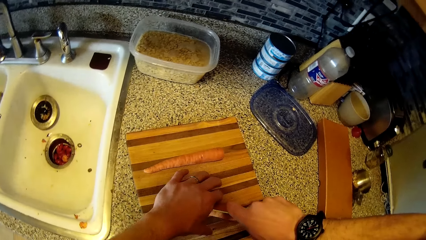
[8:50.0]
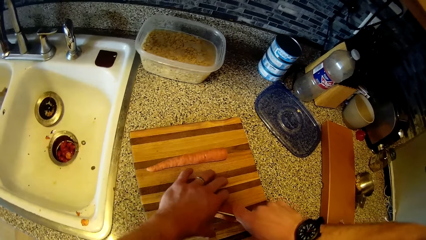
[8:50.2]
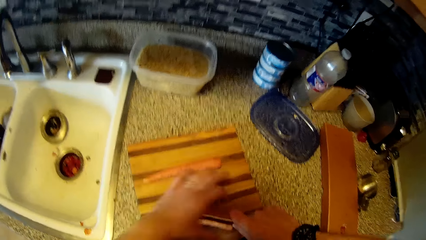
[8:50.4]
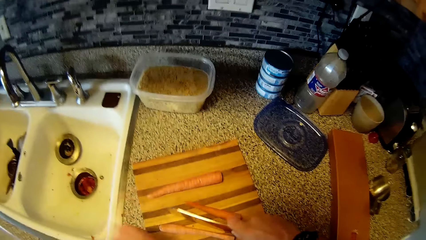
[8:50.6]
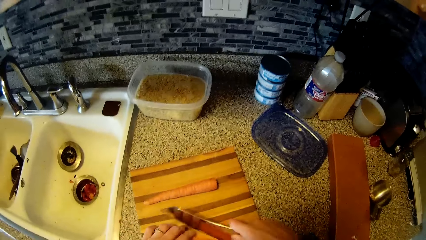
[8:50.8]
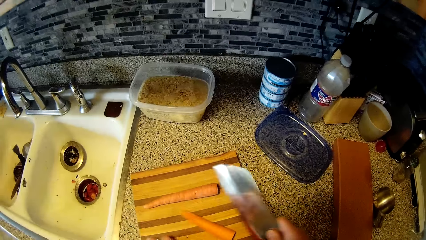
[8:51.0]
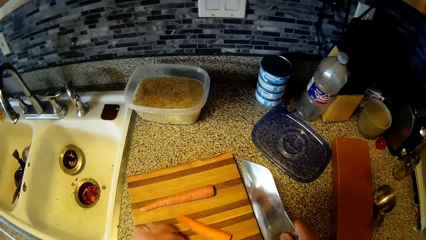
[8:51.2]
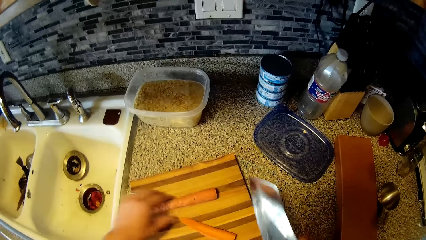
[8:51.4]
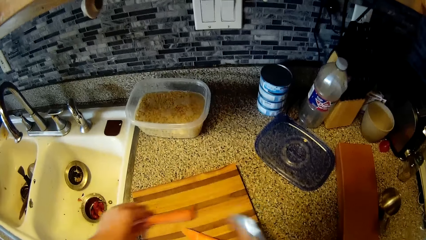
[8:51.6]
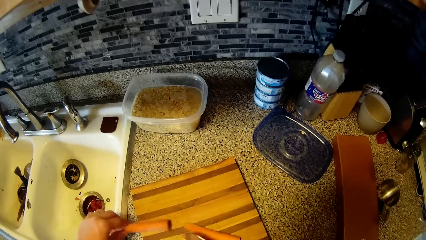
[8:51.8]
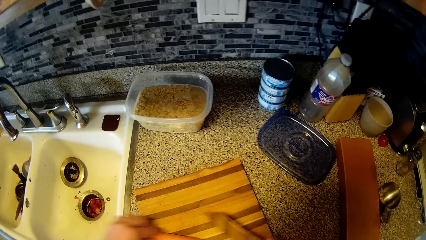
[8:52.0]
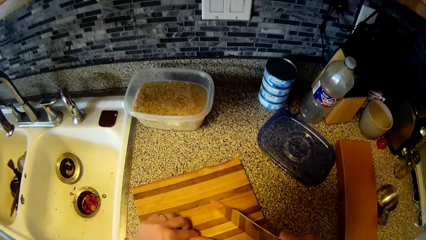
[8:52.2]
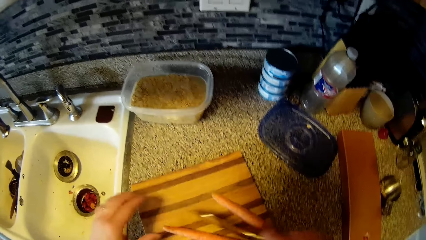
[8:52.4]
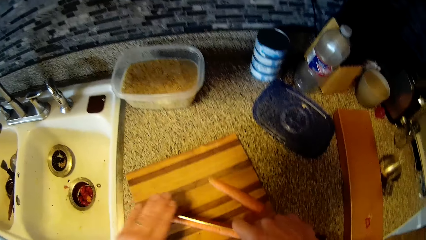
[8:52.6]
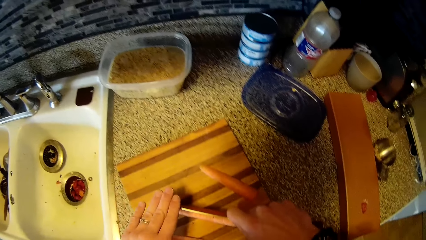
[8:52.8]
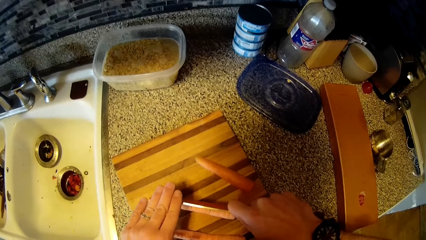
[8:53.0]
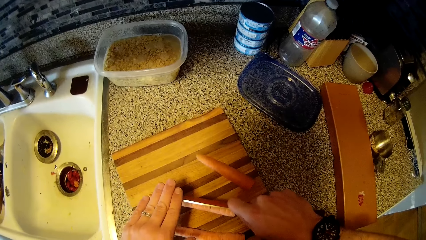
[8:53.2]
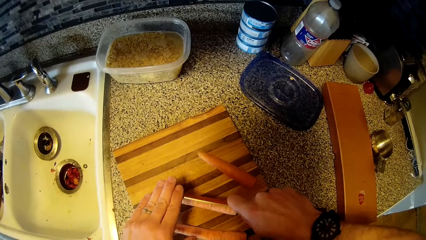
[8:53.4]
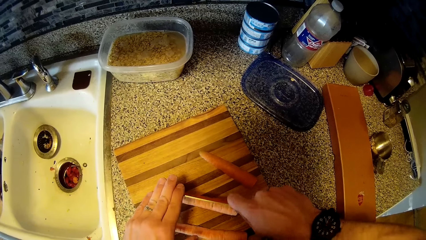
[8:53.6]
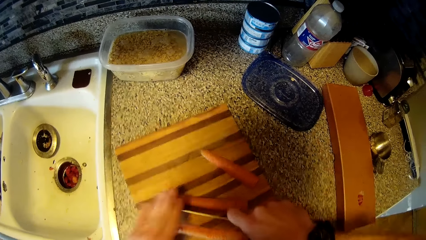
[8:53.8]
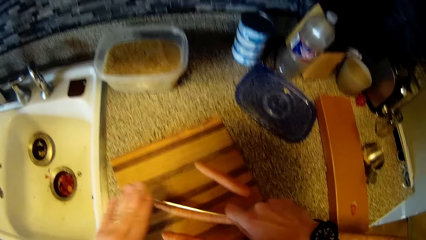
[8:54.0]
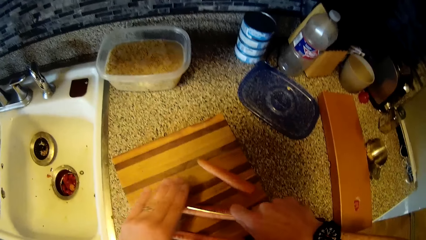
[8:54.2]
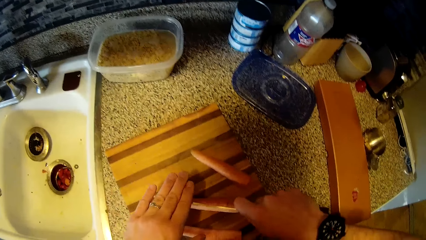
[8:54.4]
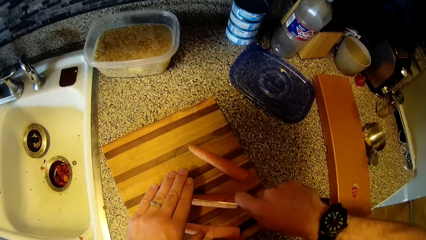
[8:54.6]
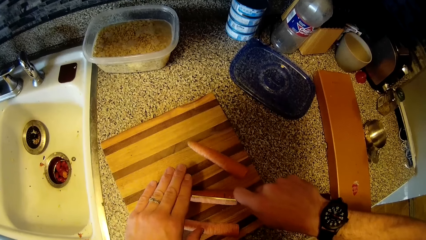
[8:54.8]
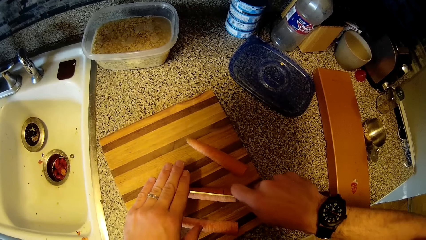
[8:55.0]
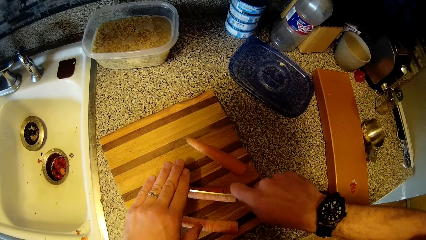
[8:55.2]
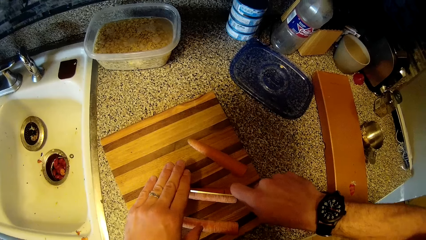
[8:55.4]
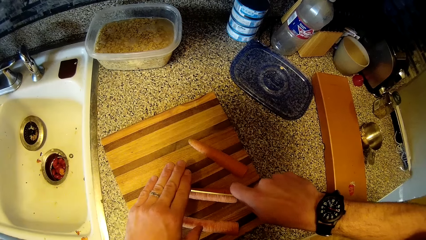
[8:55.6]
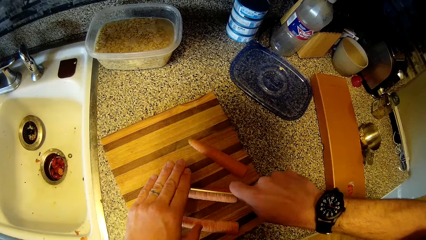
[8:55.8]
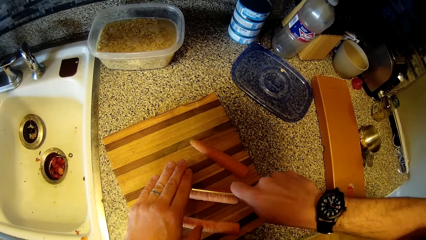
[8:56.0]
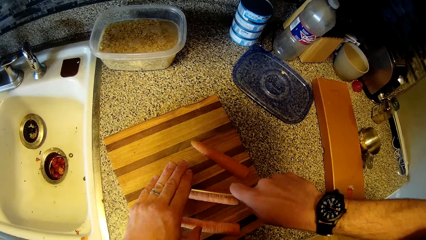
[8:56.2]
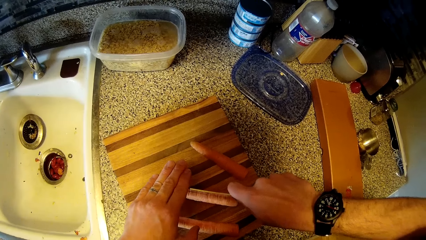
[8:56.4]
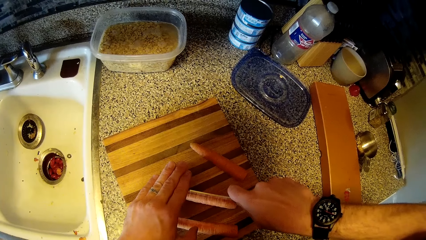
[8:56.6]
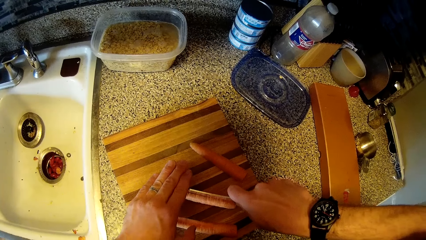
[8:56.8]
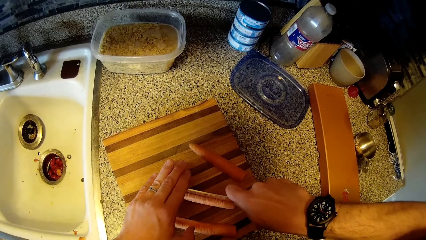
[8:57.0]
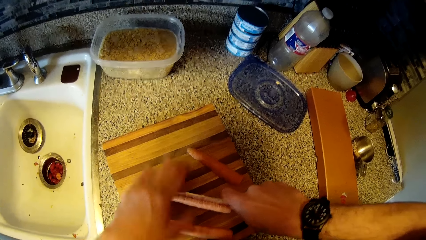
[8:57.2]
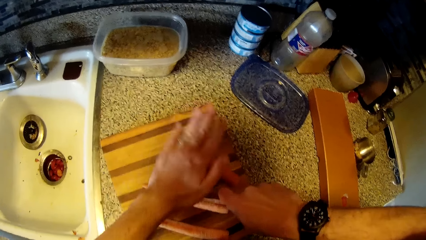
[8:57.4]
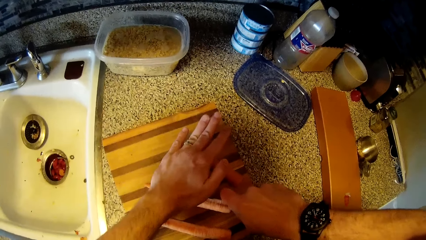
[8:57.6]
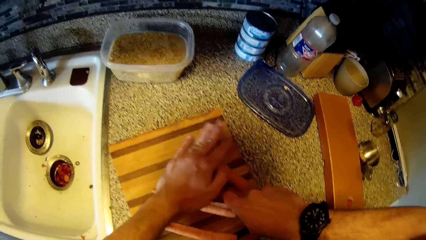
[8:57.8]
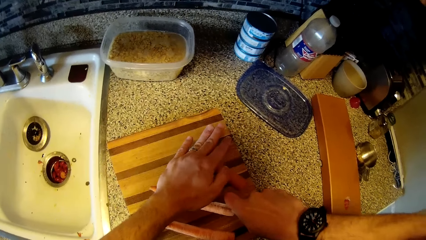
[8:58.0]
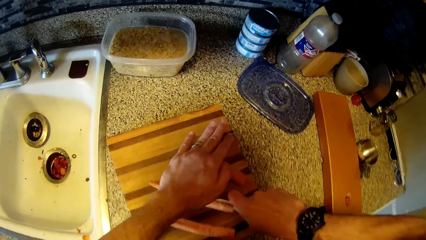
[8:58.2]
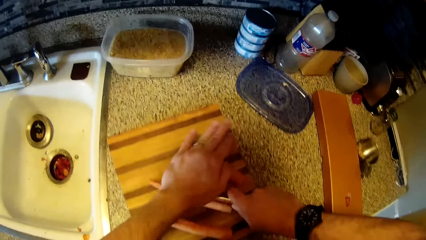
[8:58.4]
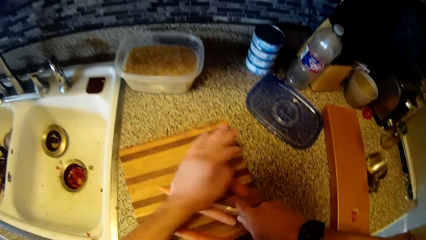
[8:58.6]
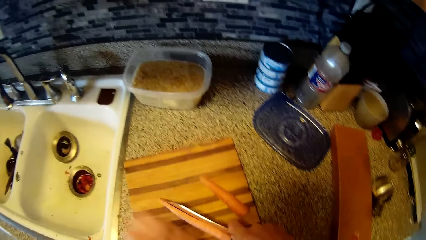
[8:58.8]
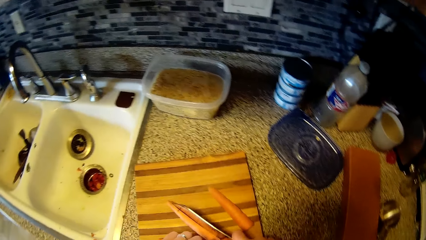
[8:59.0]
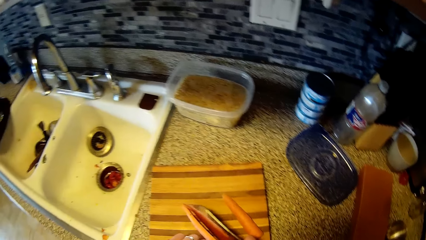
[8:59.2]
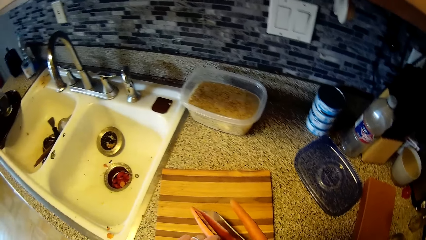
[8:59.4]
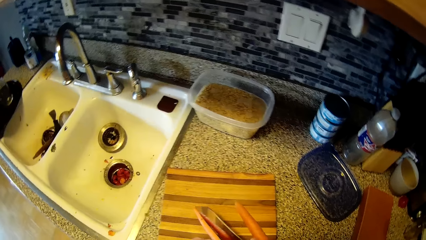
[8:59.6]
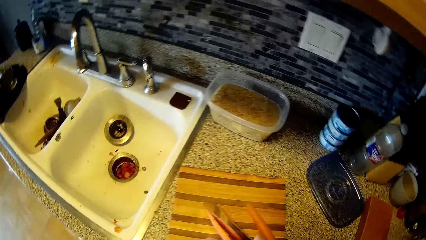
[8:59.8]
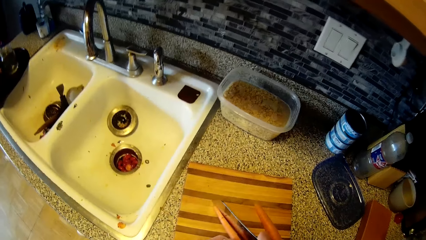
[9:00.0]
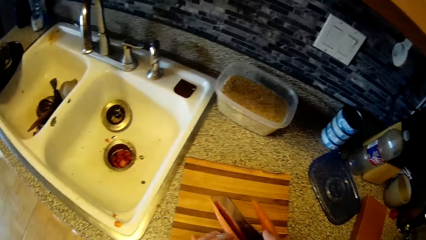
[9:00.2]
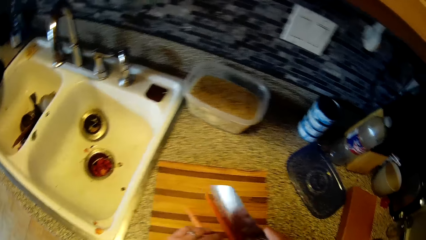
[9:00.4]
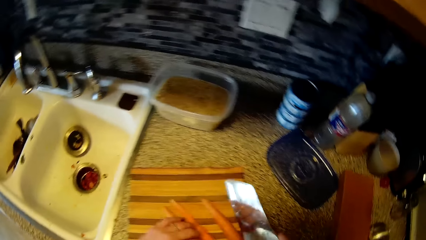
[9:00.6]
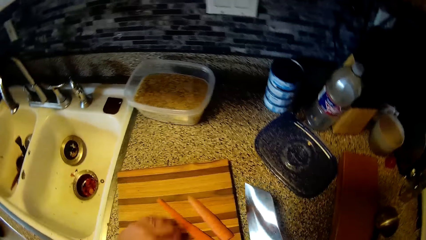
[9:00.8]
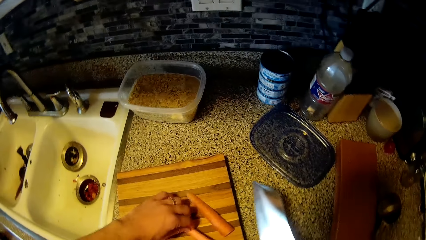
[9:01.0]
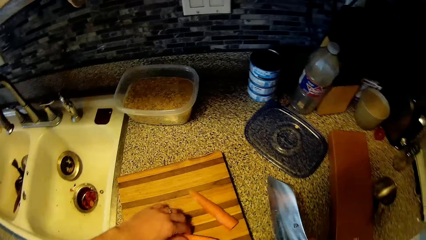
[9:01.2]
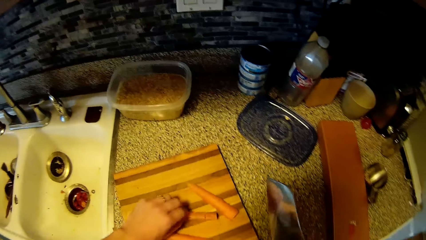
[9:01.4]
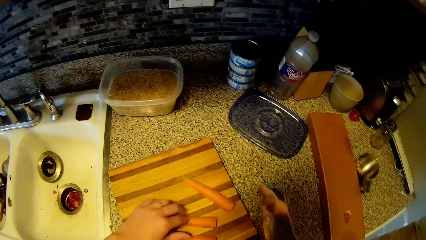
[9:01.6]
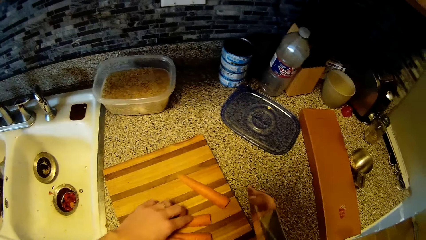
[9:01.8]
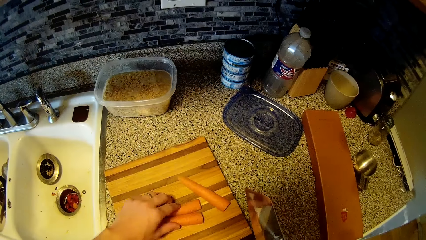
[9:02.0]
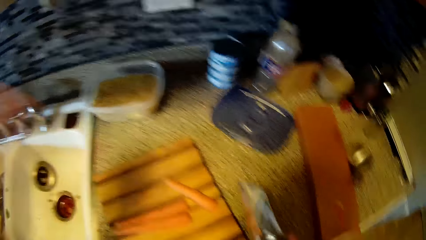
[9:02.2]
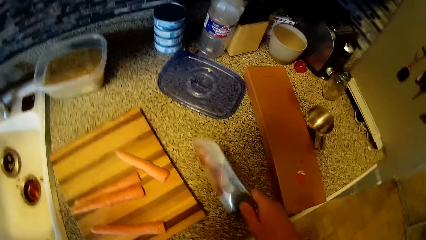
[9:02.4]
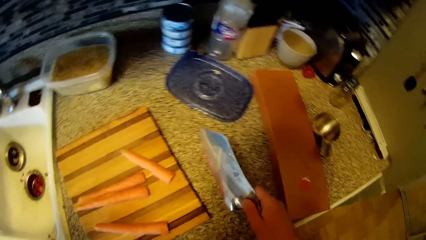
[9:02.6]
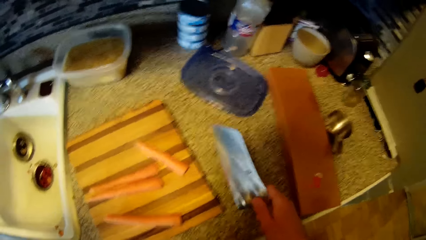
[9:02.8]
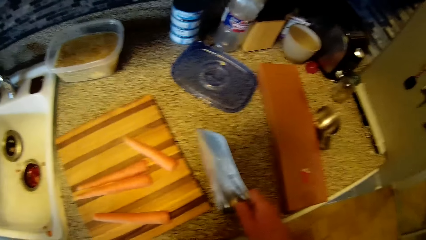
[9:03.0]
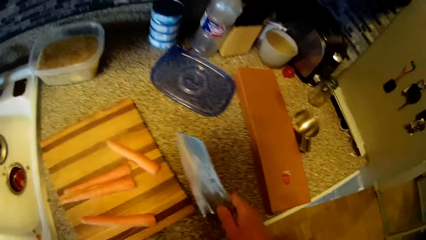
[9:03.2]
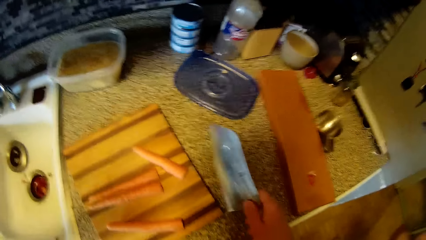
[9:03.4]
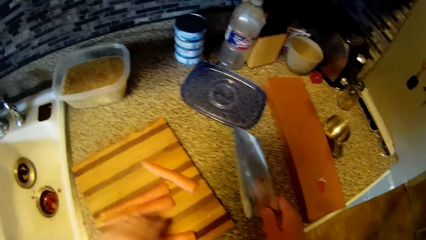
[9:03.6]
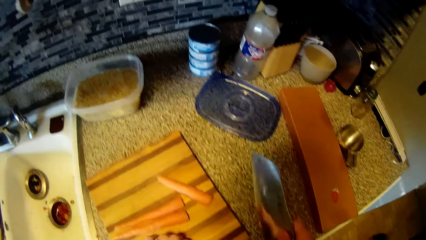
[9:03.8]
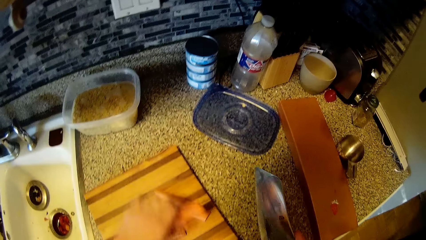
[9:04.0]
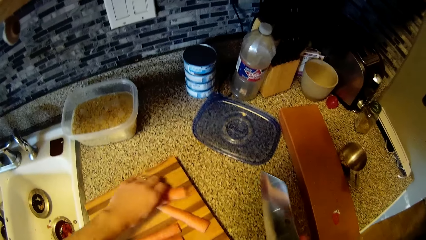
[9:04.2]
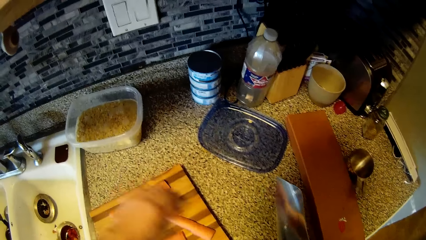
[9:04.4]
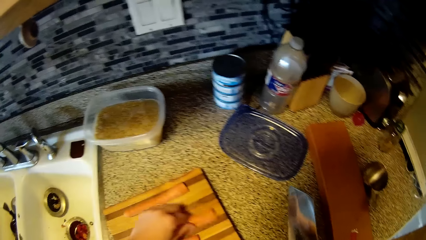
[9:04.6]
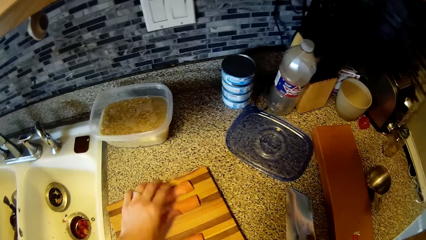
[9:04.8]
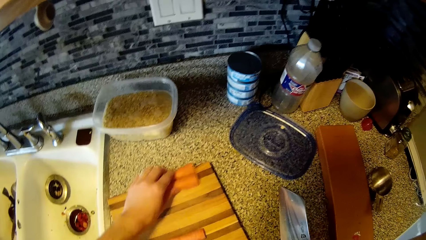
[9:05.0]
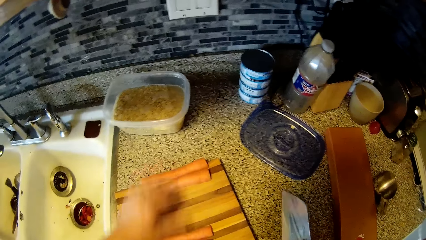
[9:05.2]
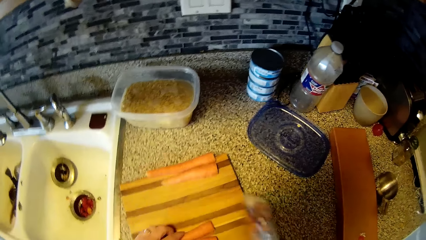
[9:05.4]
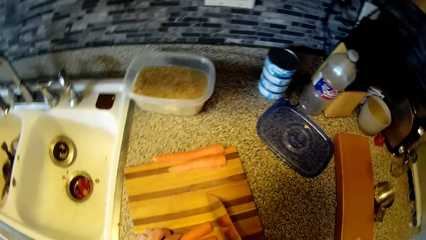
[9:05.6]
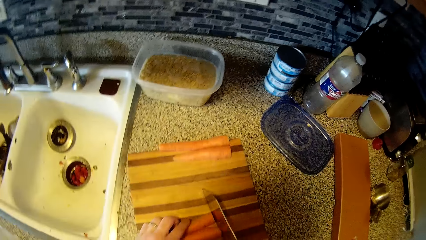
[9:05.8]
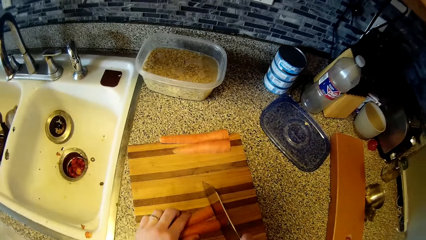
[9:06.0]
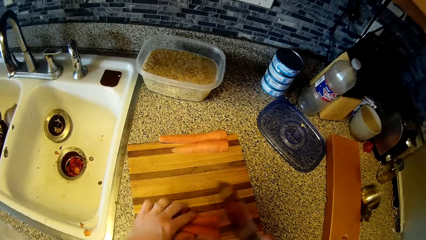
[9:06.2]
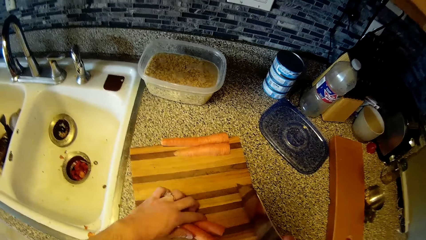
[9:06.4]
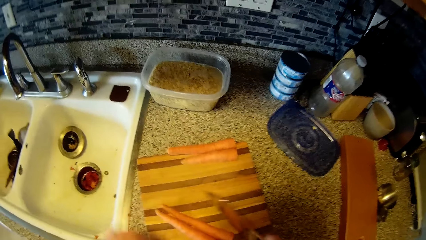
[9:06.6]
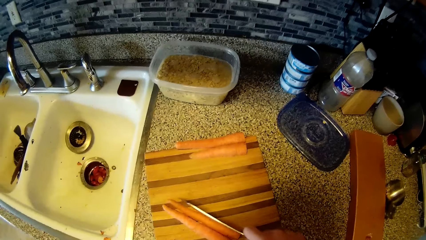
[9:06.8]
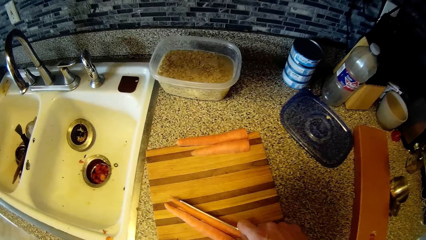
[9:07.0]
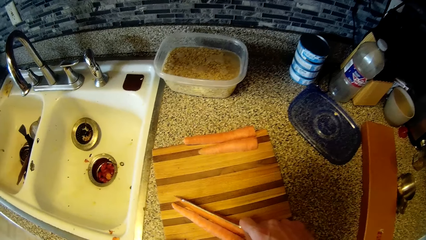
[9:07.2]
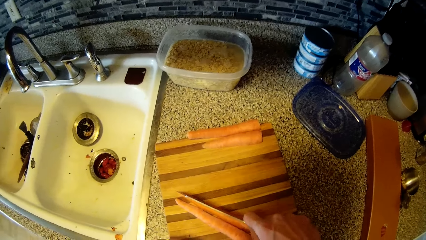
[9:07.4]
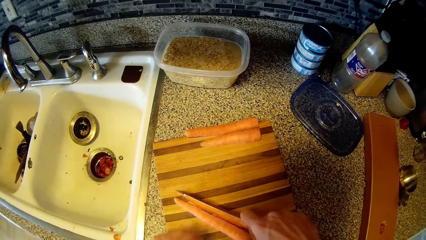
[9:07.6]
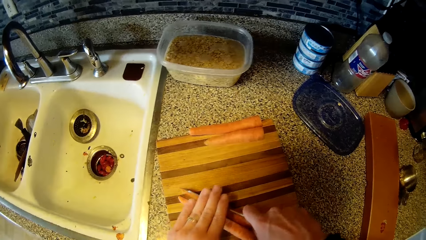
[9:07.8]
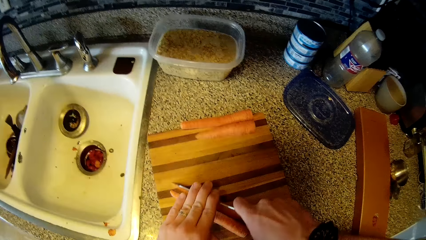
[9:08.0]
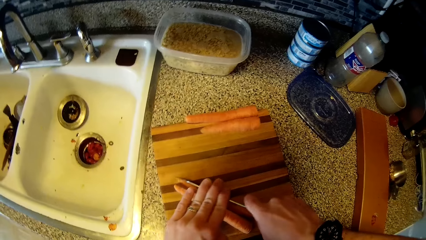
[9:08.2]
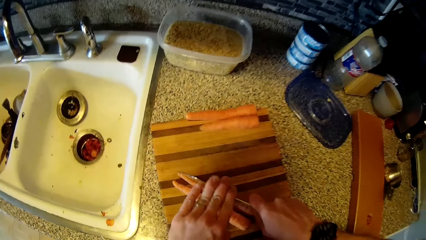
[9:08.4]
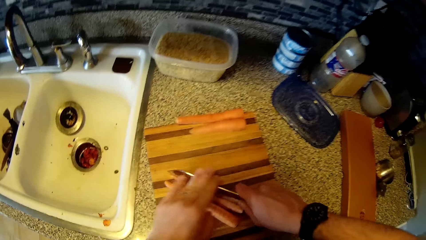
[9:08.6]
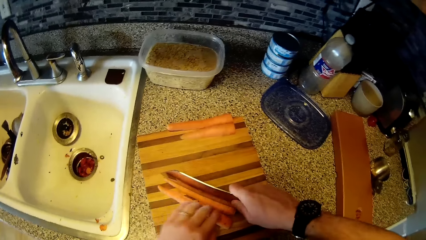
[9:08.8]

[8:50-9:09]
The camera wearer picks up the carrot. They cut the carrots on the chopping board with both hands. They adjust the carrots on the chopping board. They pick up the carrot. They lift the hand. They drop the hand. They move the carrots. They touch the carrot. They cut the carrots on the chopping board with both hands.
